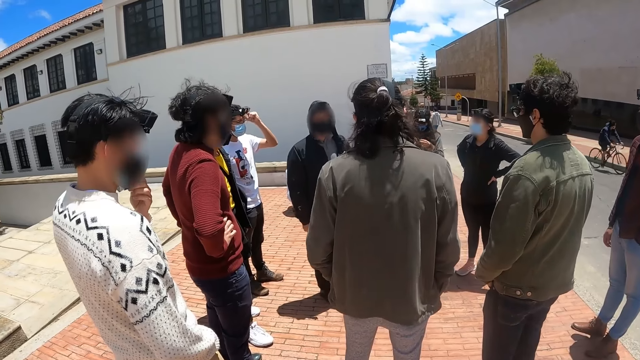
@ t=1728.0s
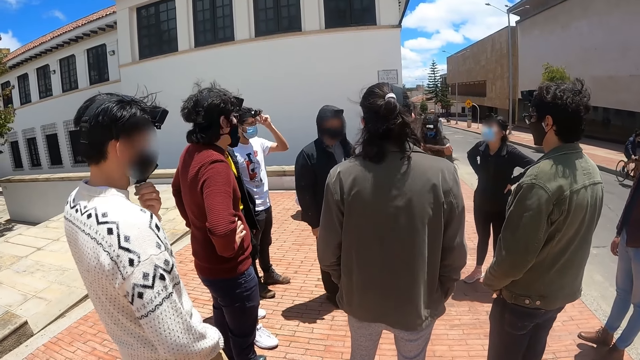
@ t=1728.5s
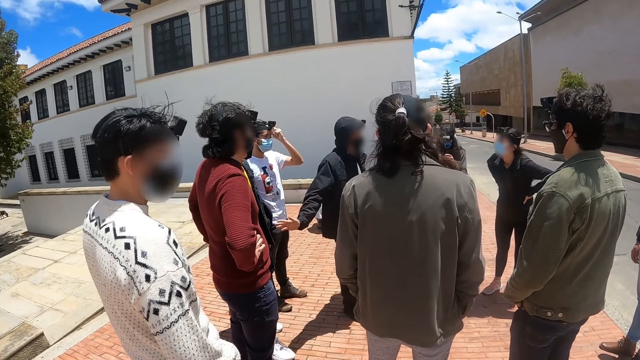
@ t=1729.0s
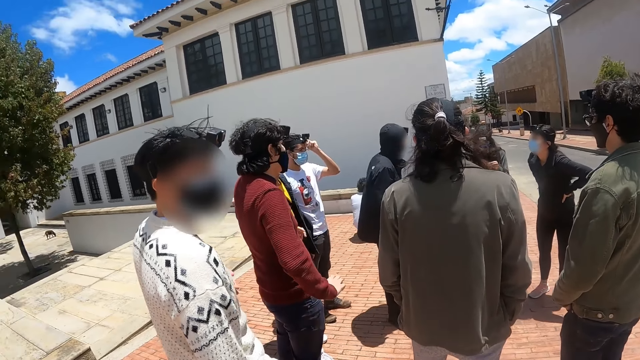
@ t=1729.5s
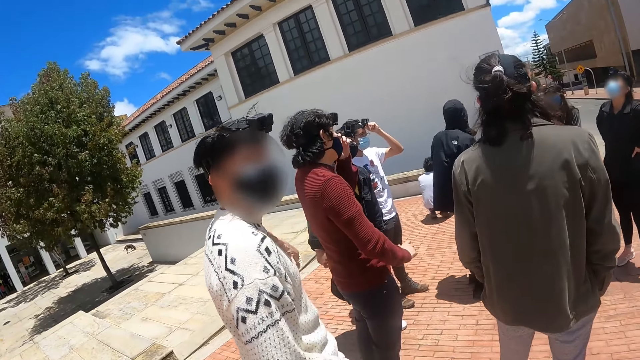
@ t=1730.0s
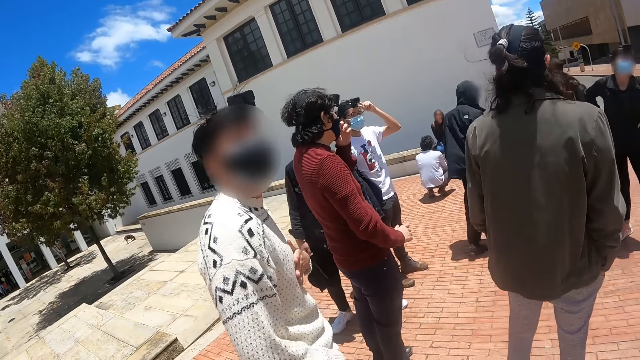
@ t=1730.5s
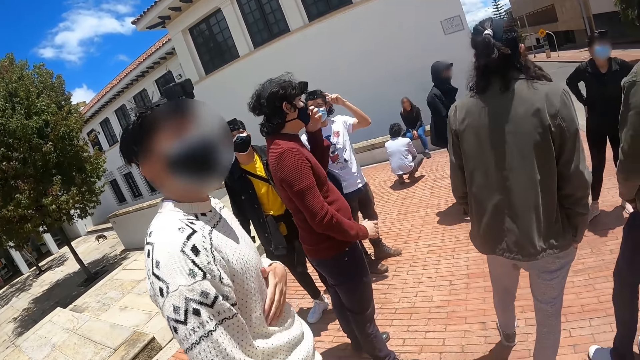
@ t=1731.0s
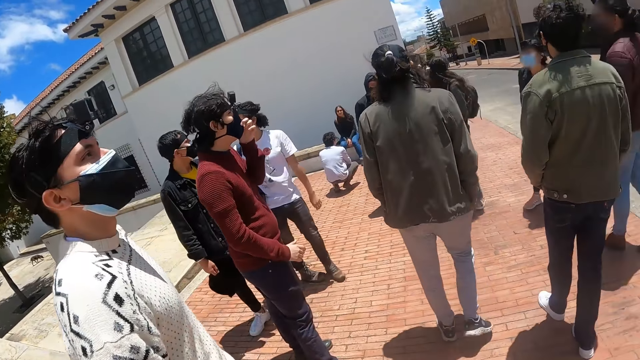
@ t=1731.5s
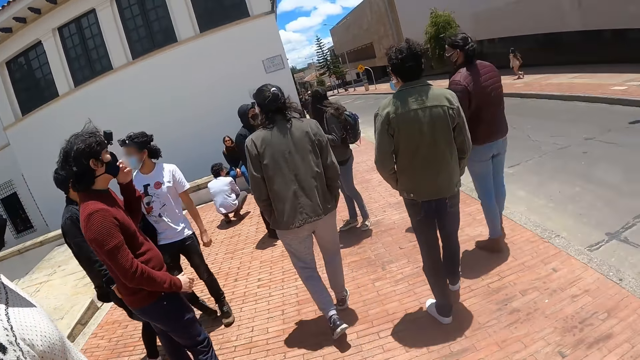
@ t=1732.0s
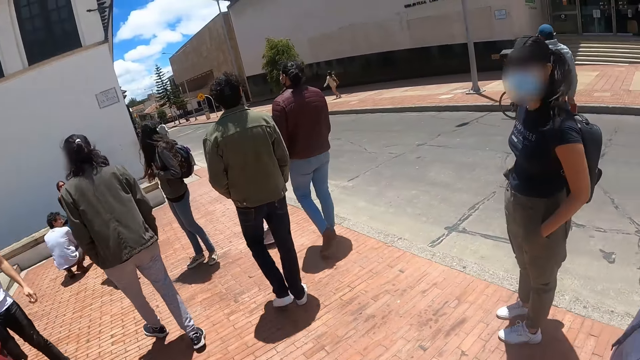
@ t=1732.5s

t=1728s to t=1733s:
The camera wearer walks on the crosswalk.

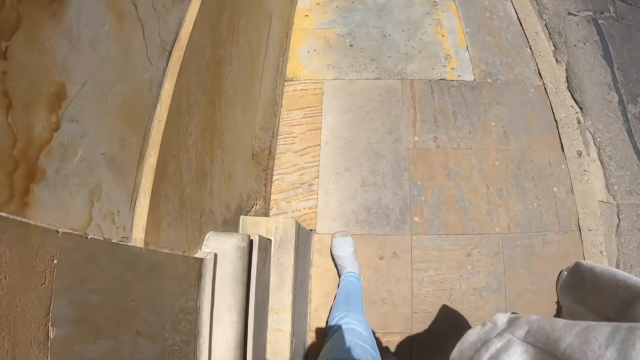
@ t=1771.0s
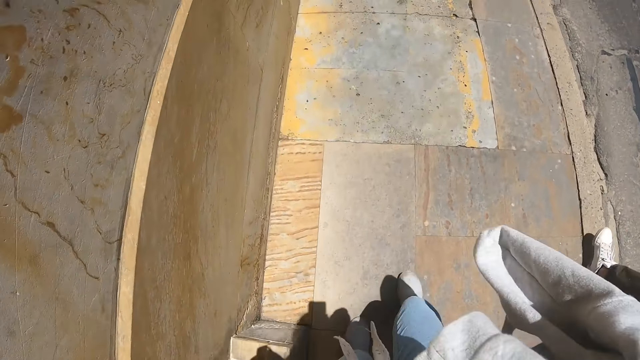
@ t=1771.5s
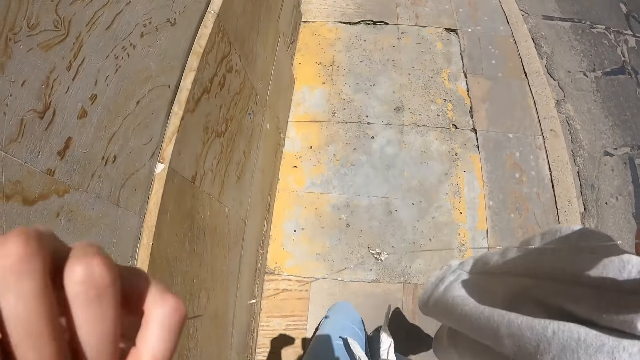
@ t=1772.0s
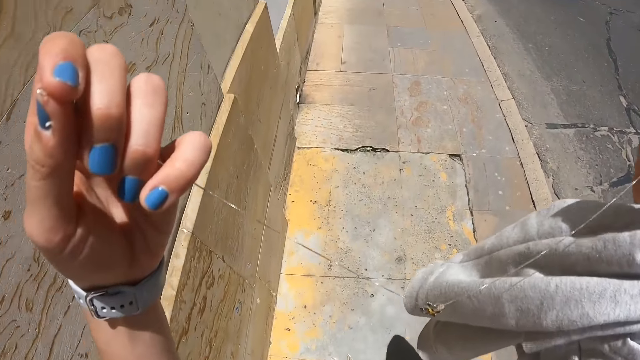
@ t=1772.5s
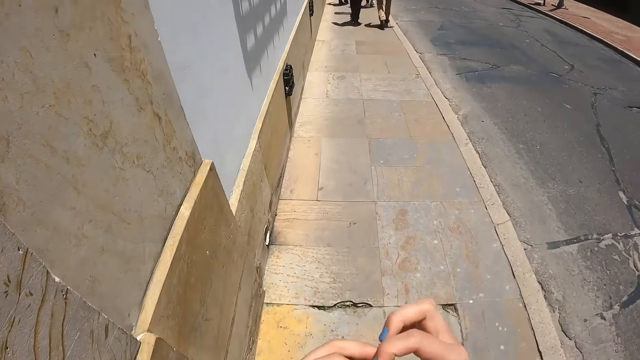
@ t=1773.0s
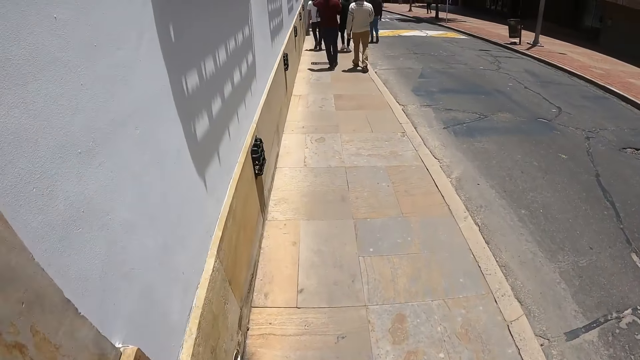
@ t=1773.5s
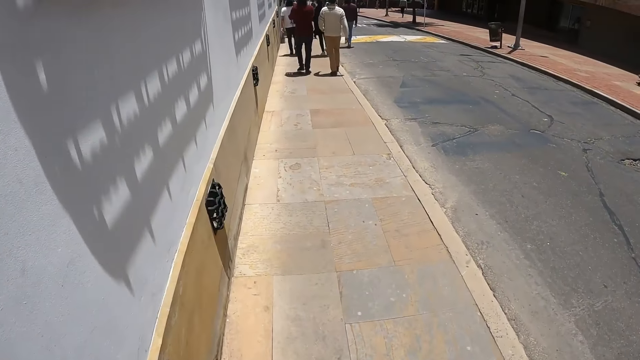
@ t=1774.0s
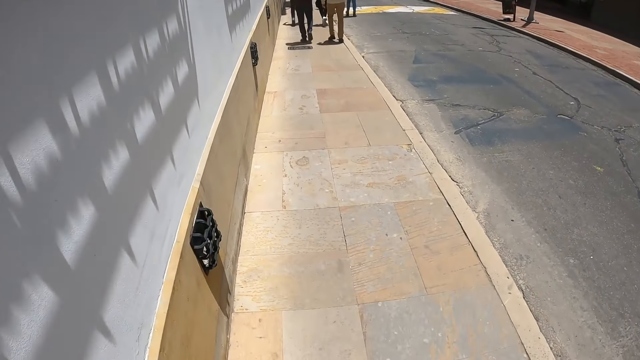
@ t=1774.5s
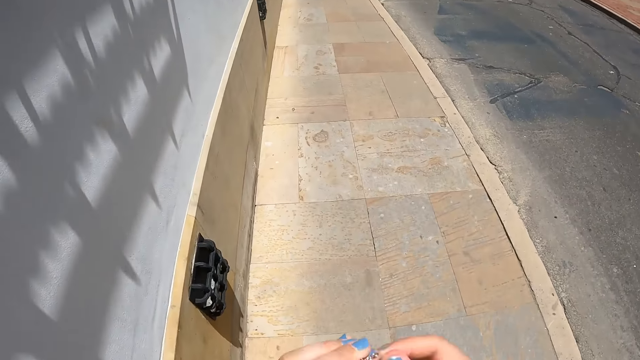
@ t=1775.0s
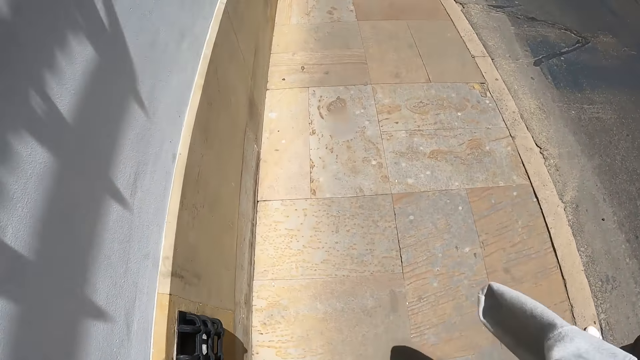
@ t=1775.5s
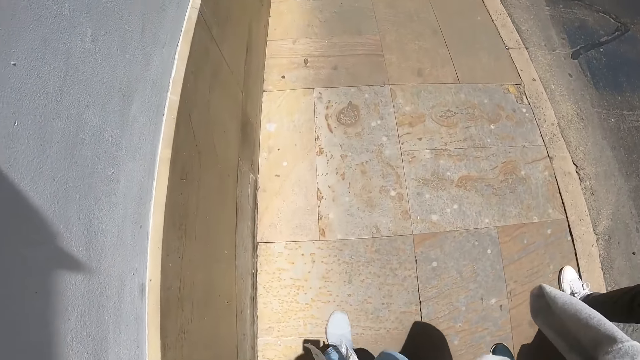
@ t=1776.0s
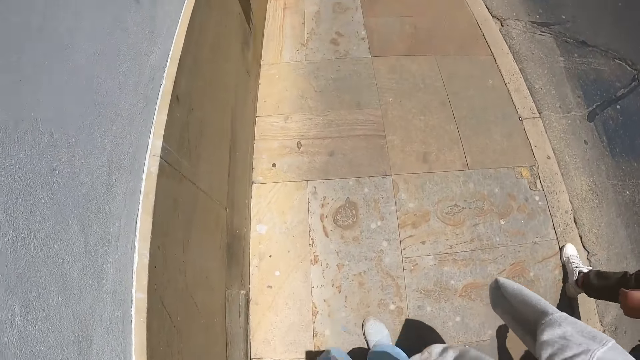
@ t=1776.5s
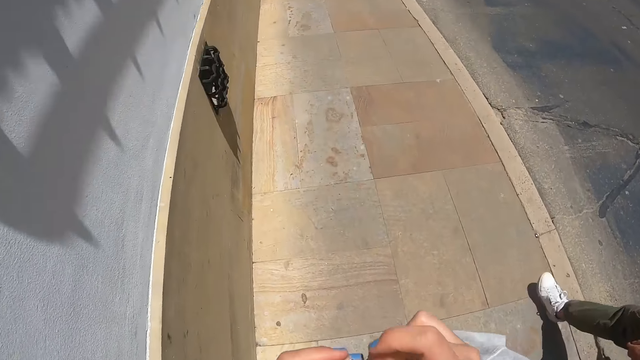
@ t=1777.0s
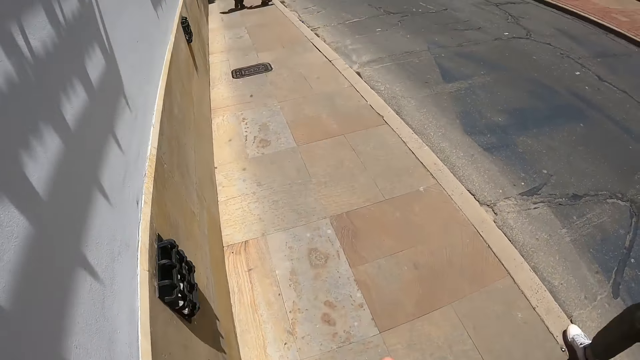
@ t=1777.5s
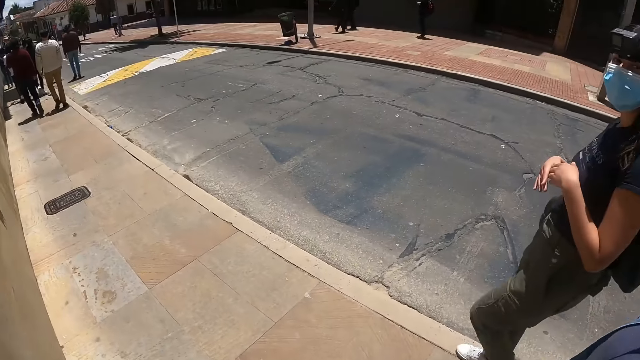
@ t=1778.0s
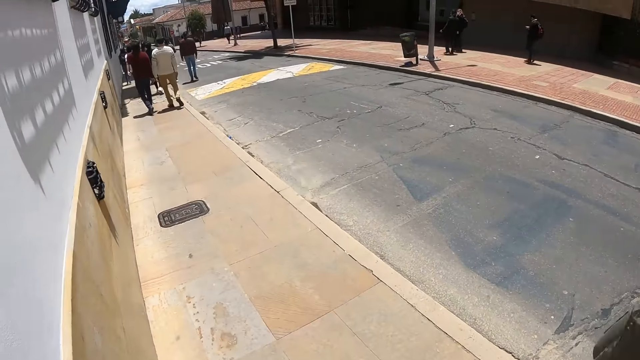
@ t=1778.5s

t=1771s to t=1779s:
The camera wearer holds a necklace in her hand. She walks on the crosswalk.

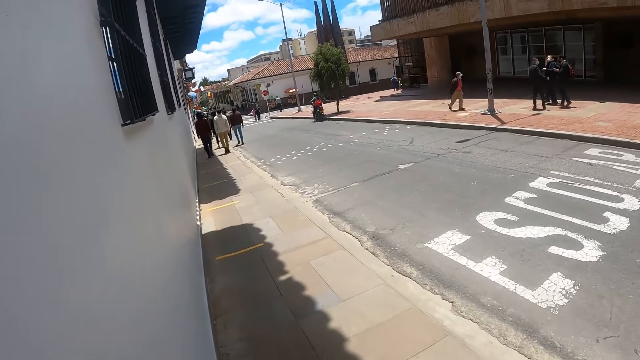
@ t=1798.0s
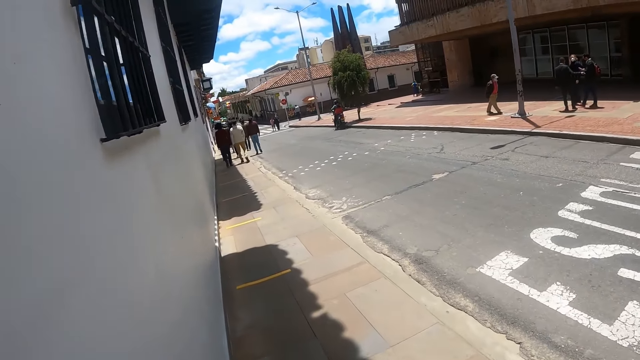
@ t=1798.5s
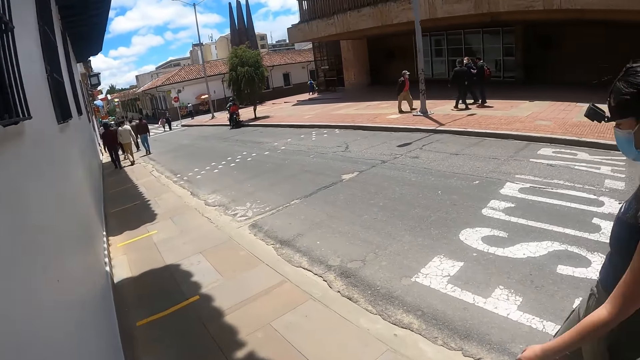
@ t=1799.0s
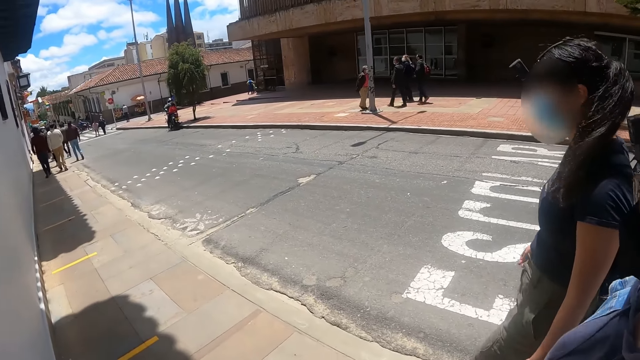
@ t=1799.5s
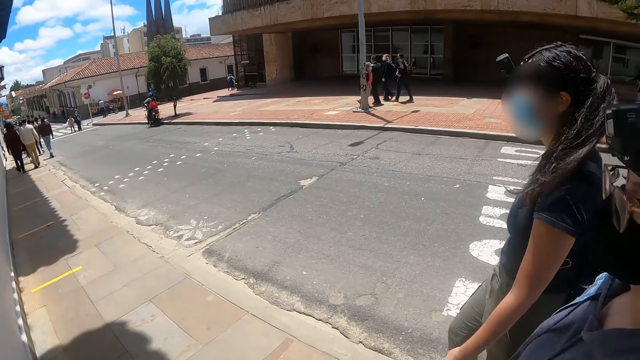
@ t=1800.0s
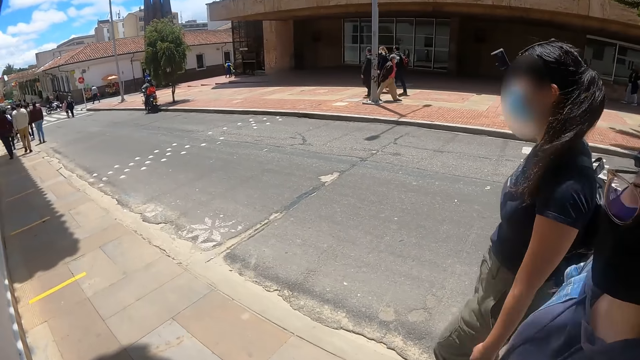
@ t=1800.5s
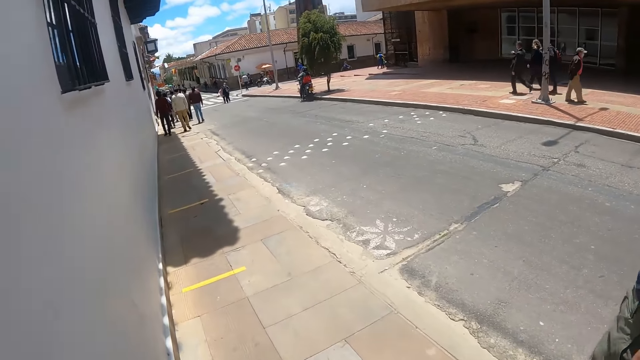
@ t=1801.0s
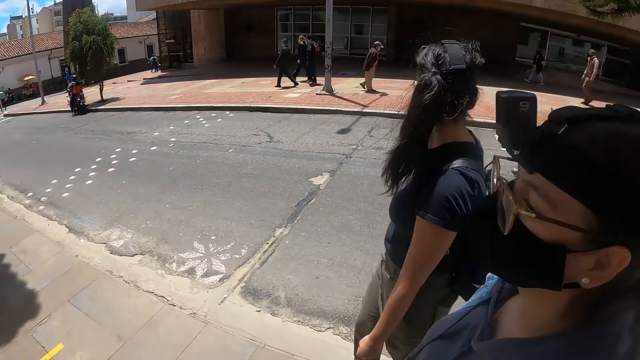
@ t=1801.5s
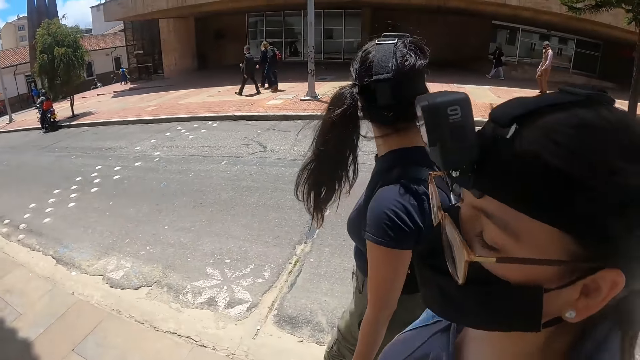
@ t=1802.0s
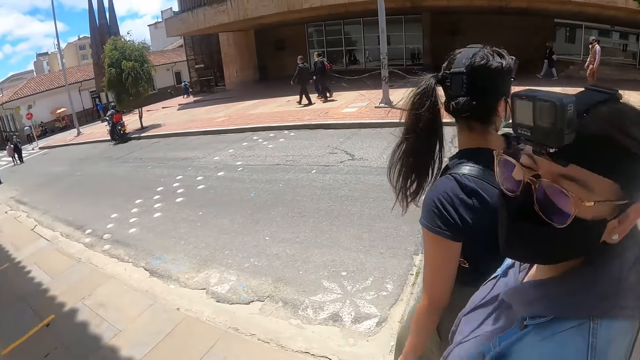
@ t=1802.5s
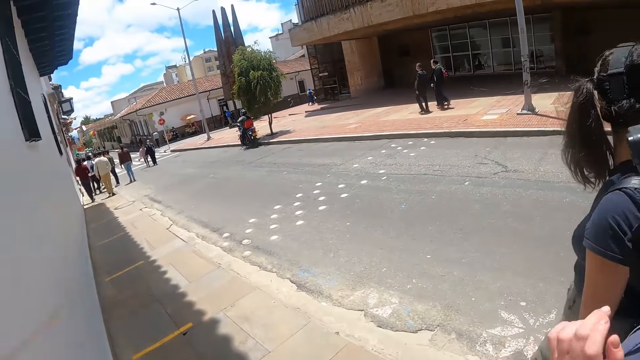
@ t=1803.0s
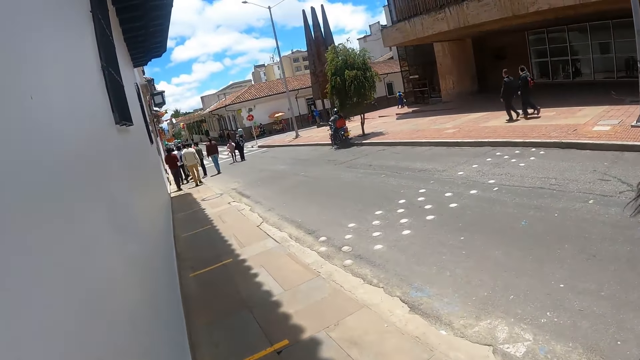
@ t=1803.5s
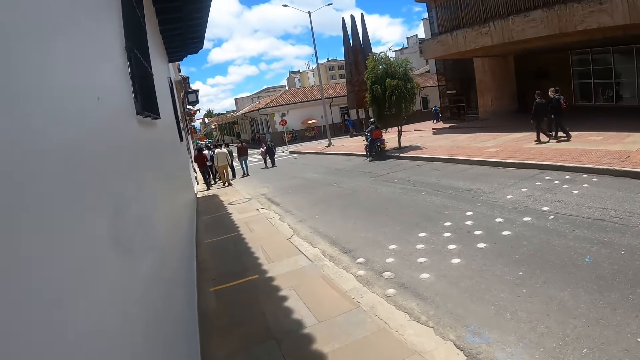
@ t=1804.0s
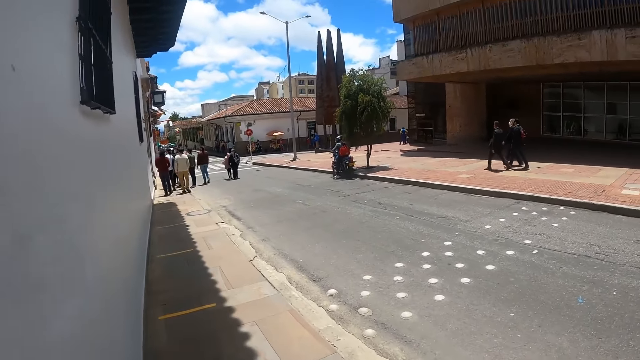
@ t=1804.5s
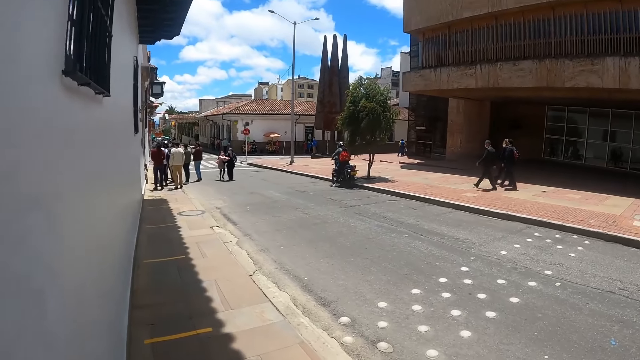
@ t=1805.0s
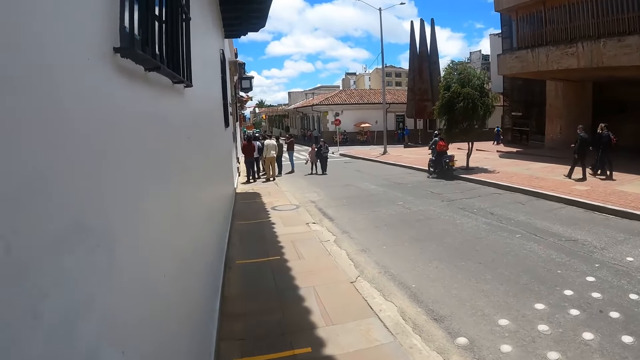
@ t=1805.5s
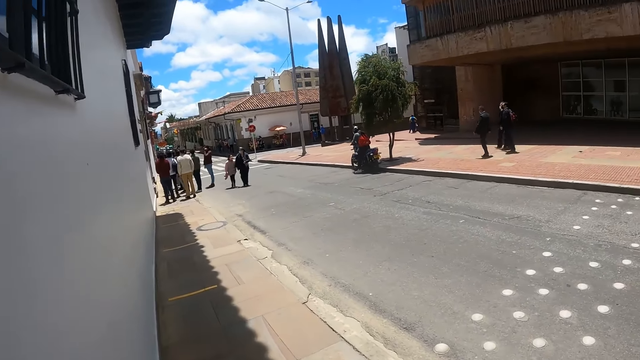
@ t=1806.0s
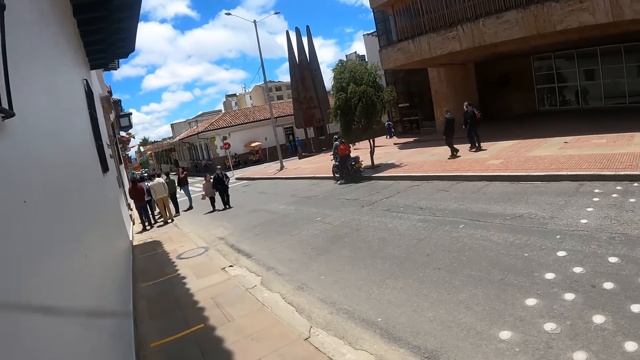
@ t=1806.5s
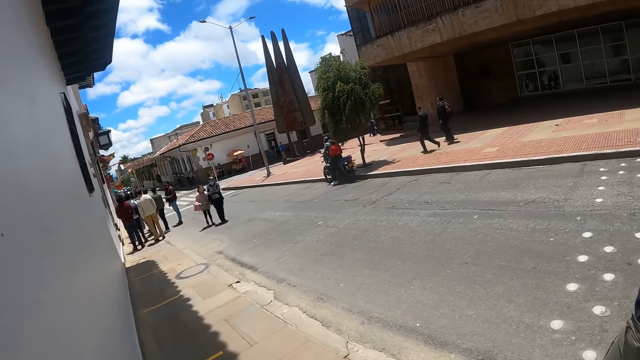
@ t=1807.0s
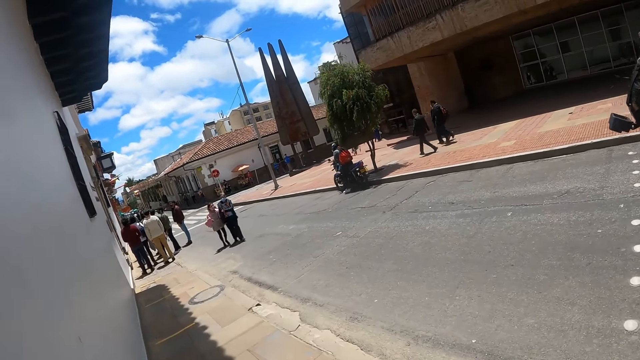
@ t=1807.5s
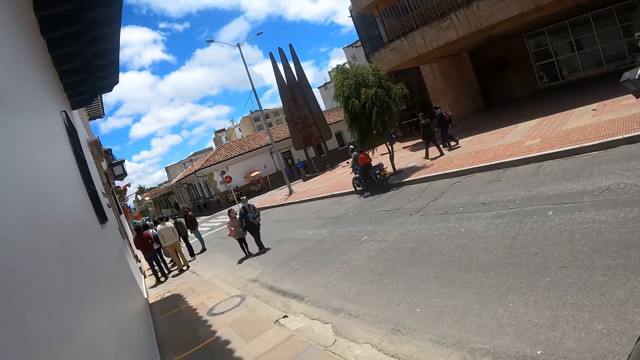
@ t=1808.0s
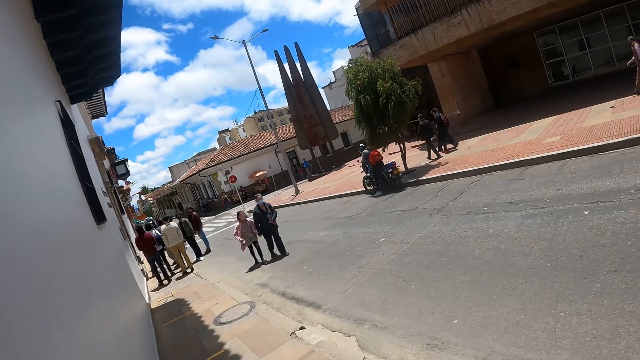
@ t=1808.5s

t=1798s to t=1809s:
The camera wearer interacts with a person and another person. They walk around.
